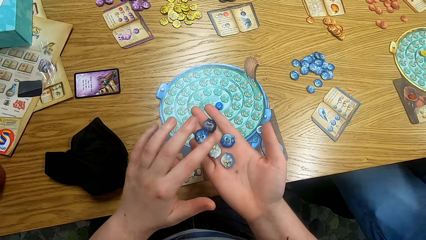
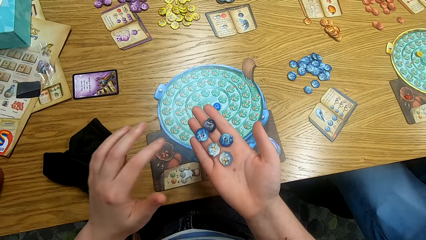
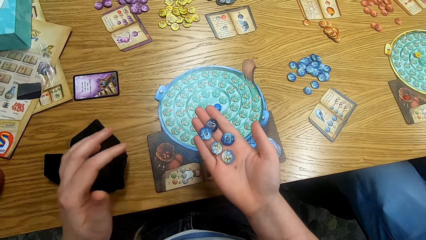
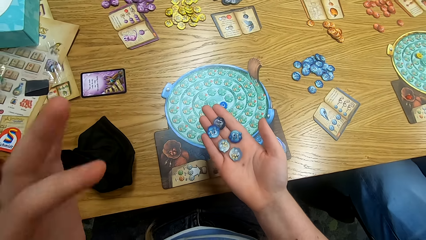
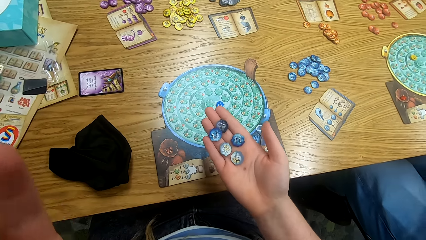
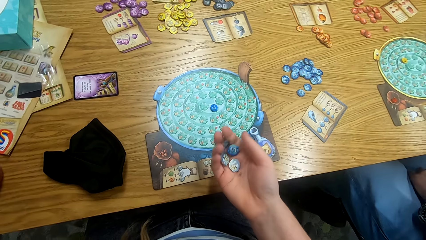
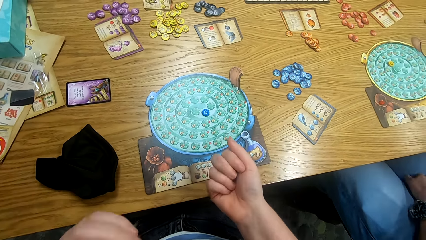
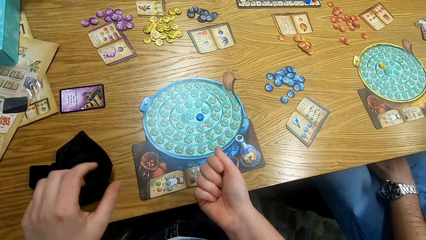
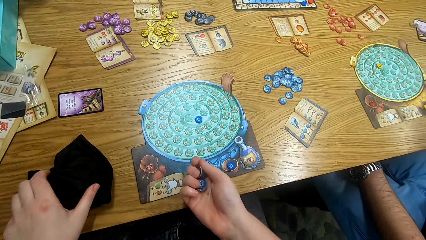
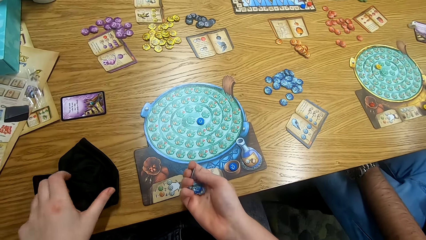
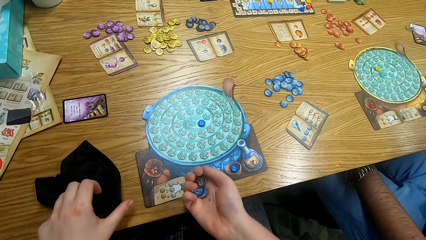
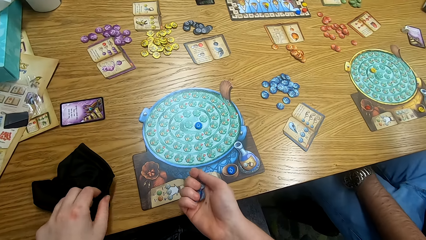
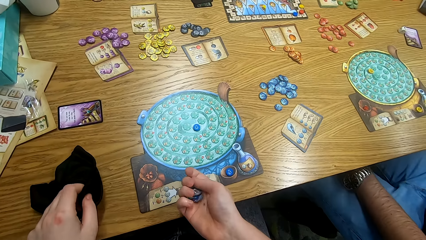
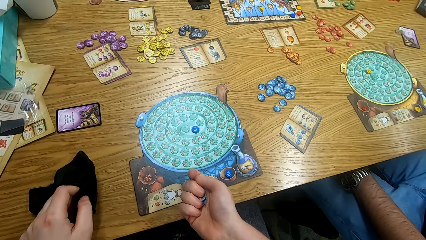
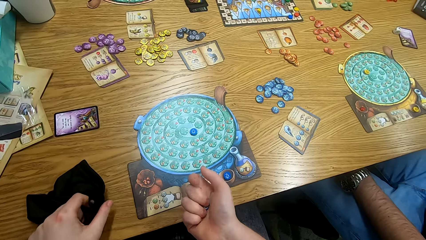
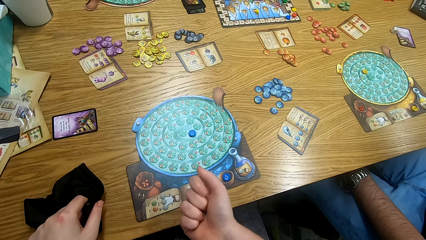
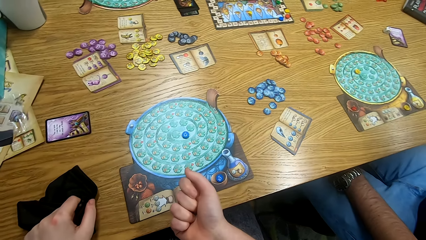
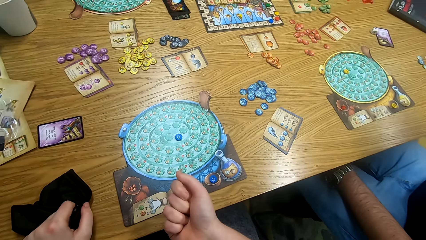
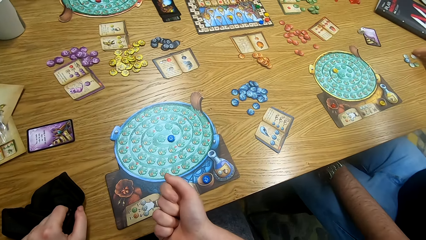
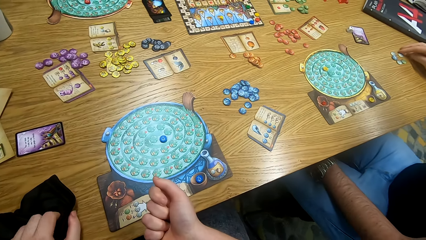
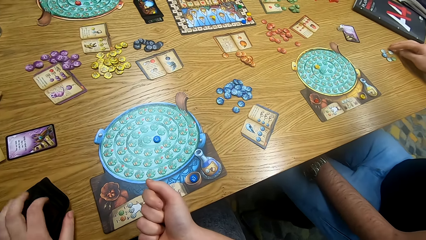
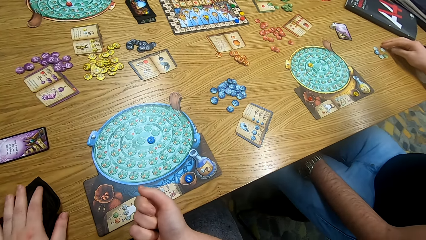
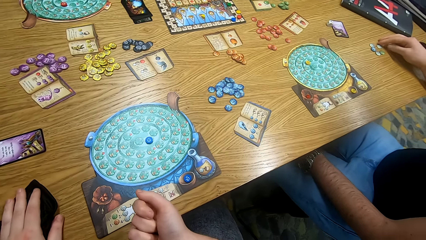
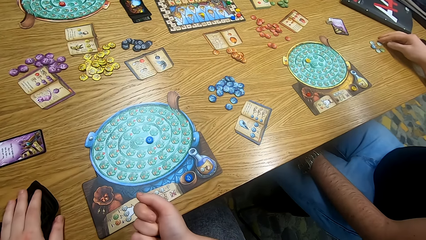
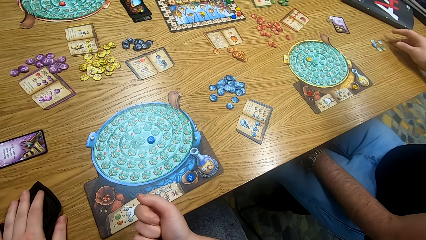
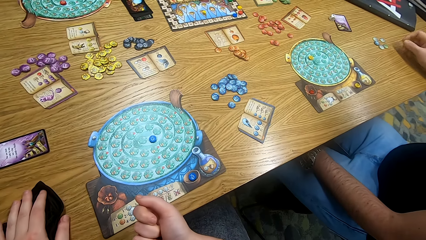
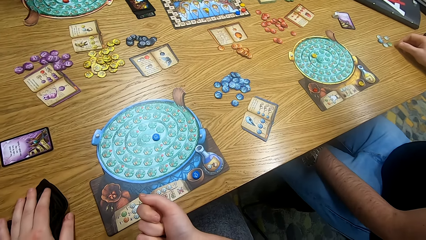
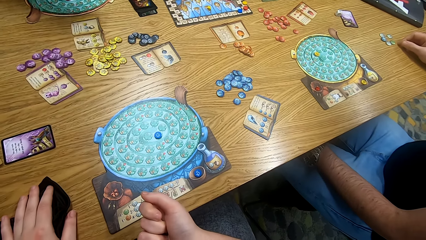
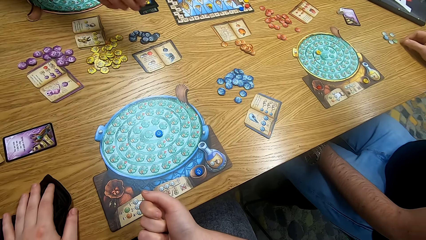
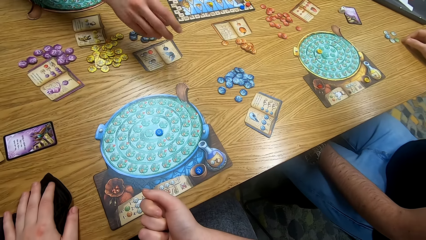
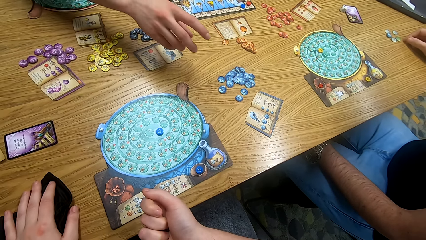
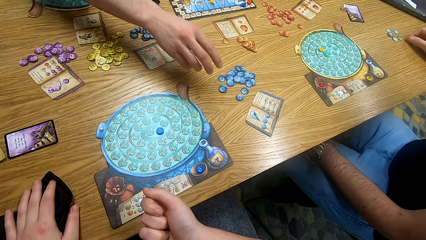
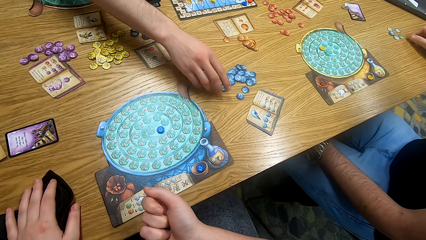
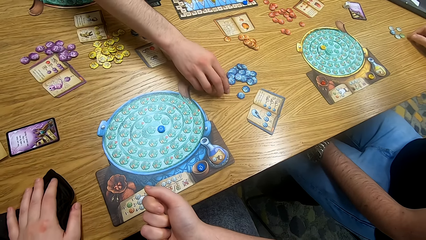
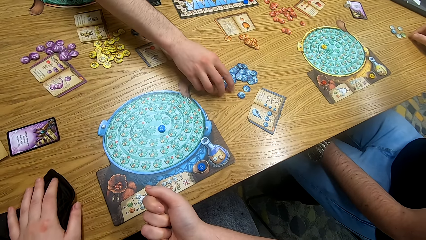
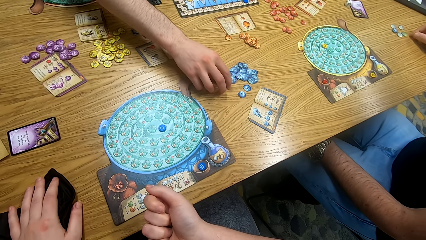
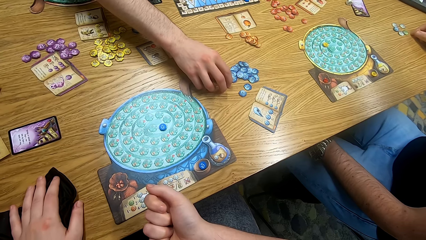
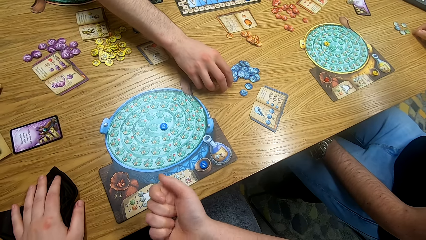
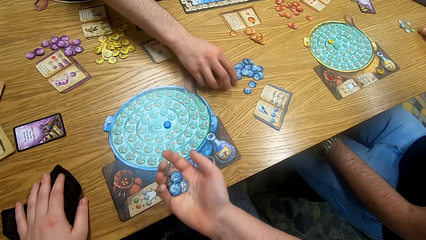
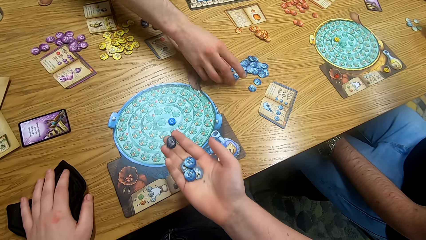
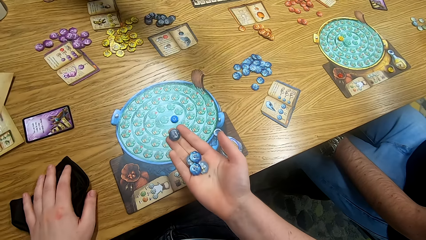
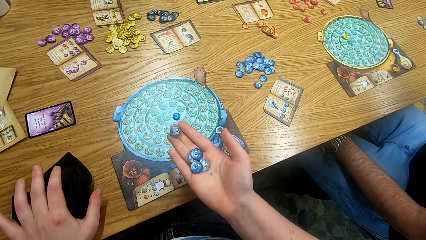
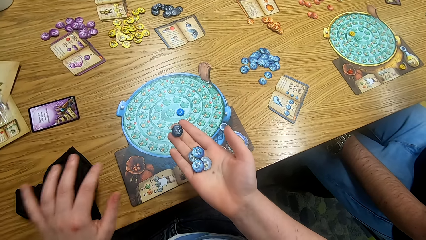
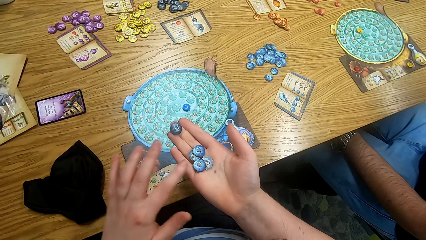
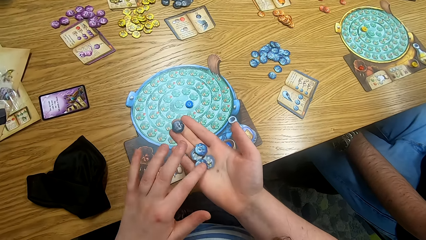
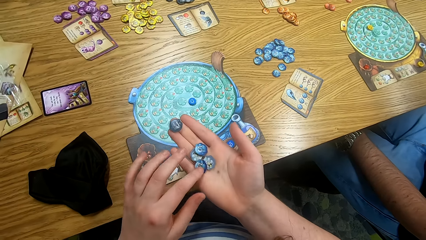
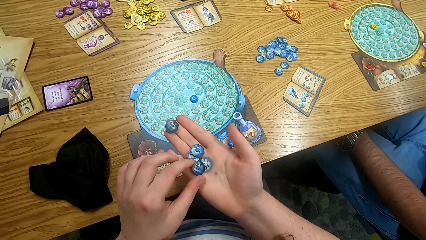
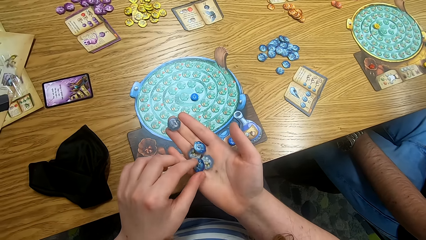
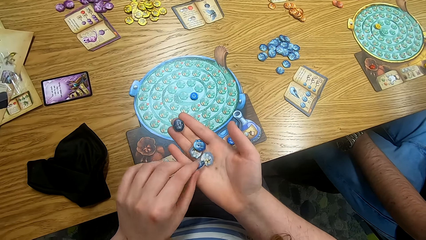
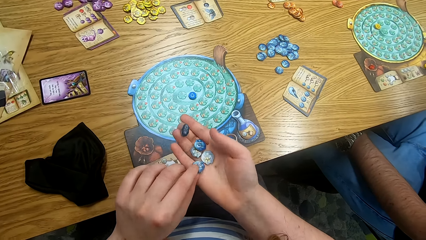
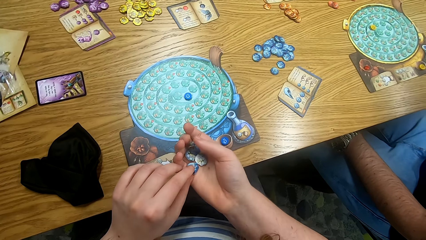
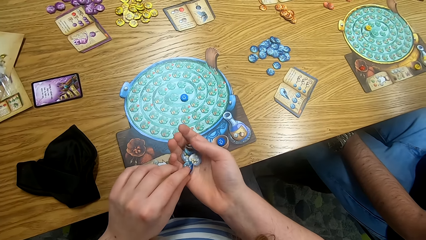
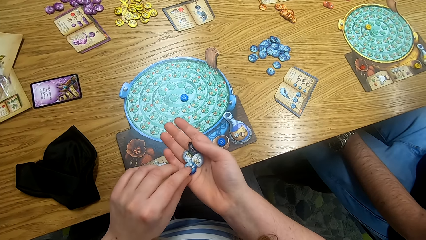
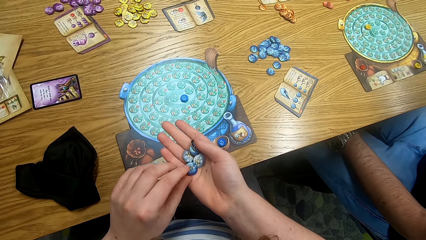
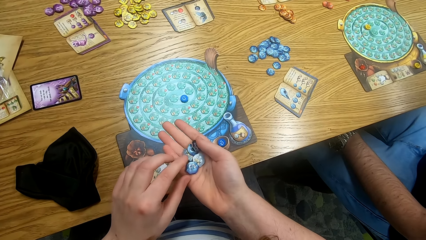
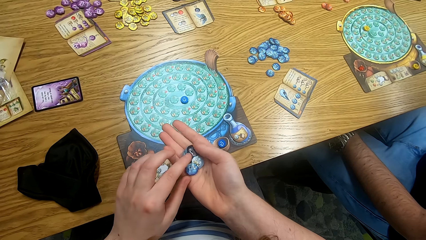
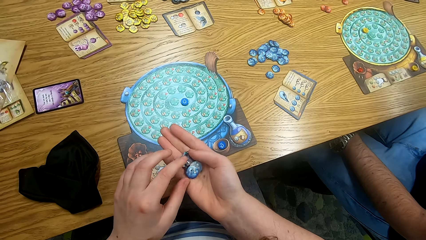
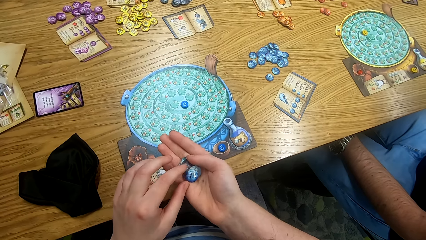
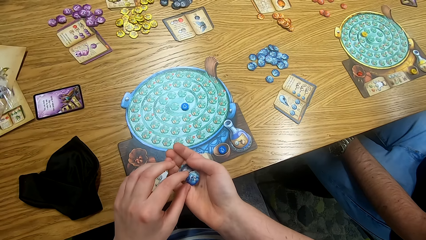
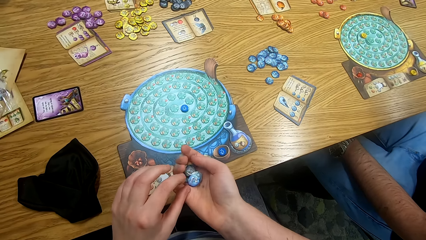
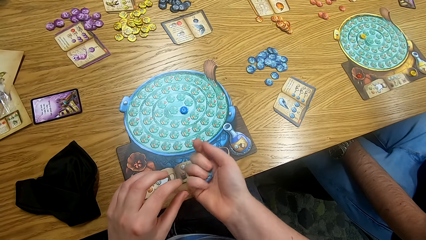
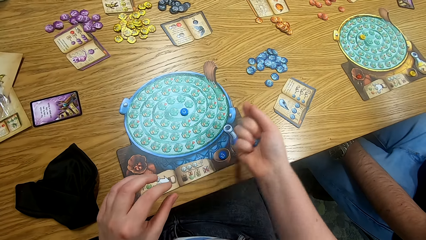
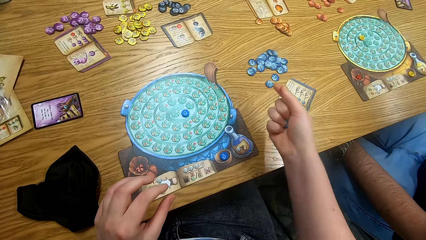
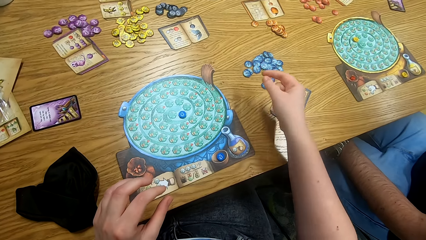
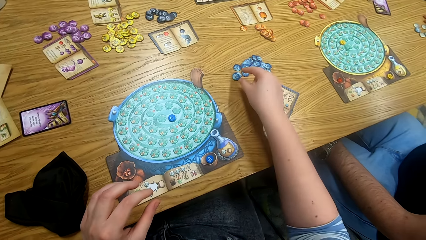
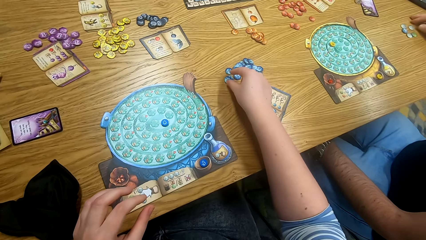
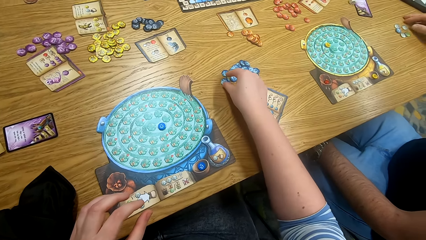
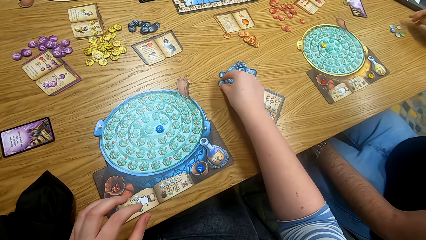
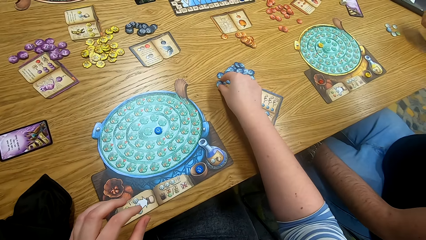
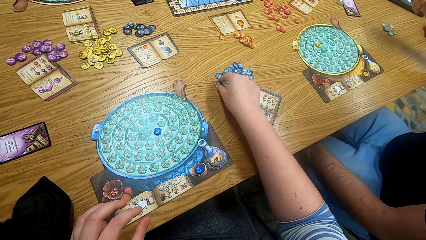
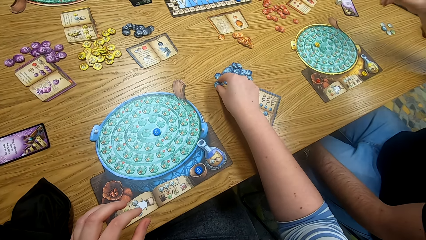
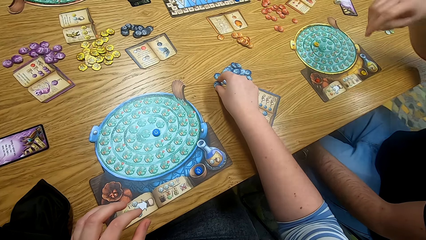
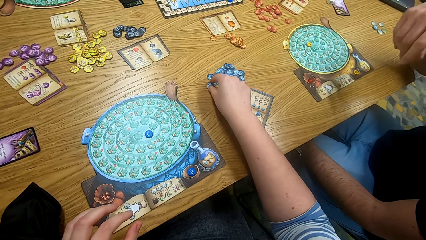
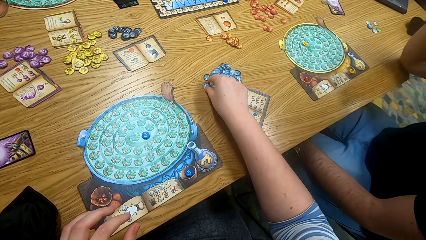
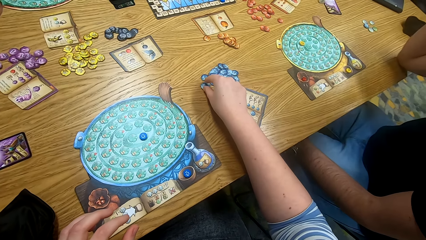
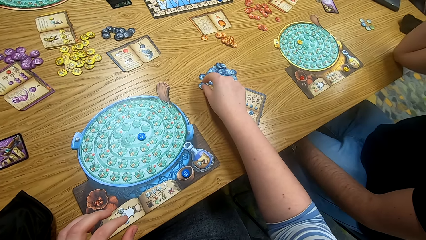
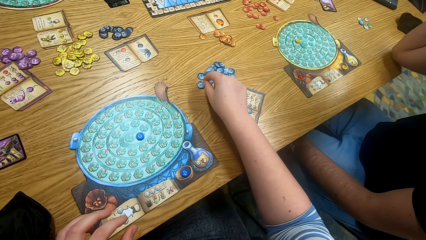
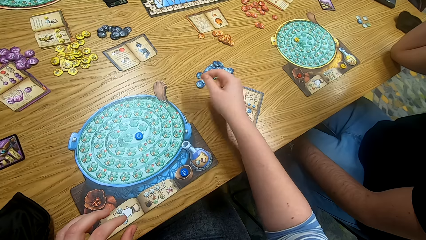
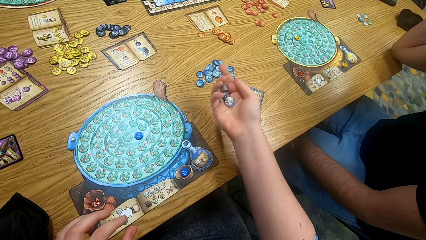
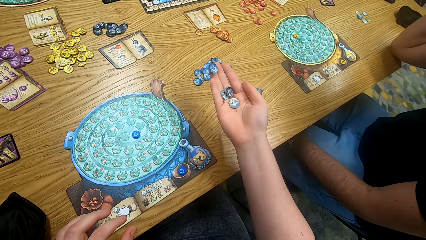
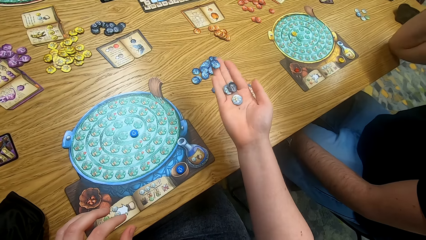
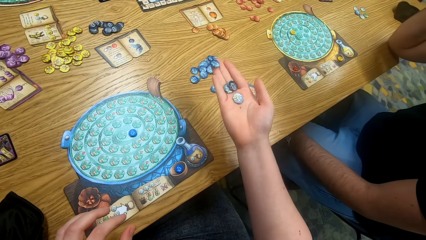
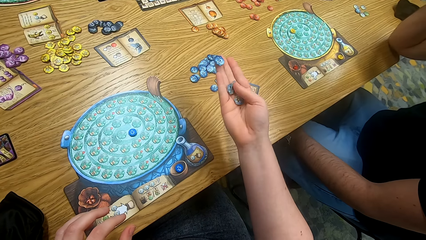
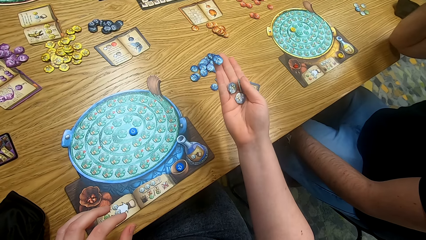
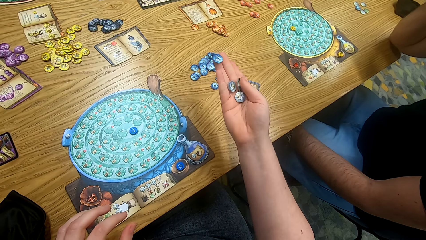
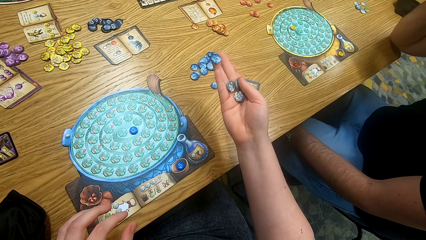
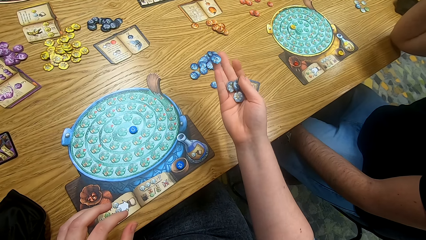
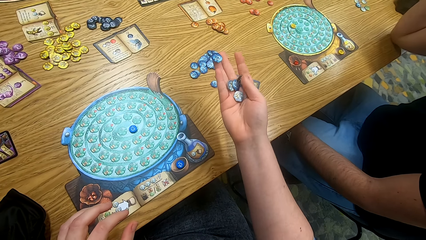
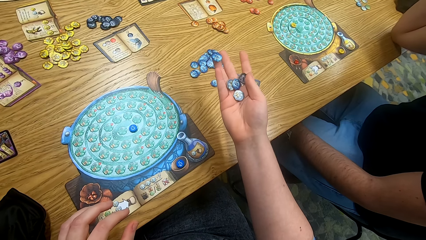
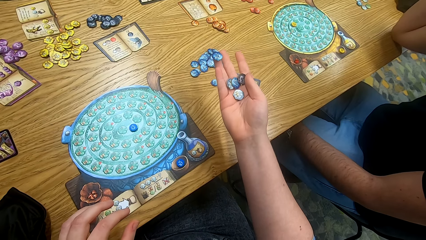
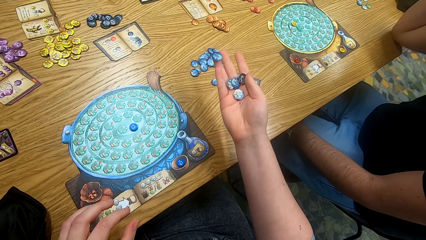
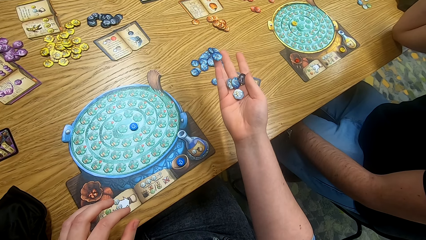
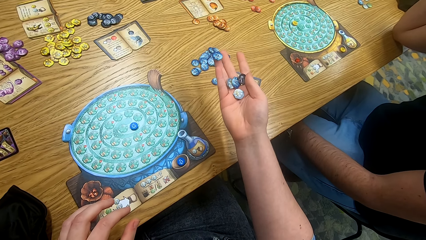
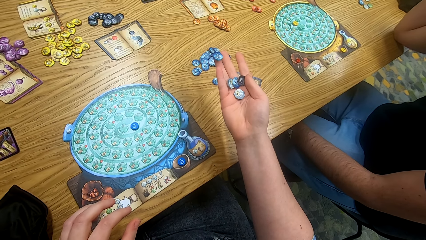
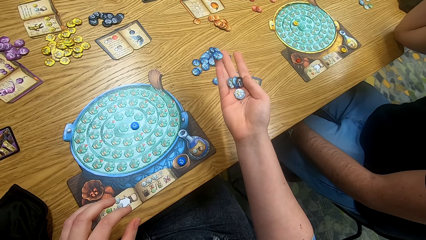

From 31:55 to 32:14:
The camera wearer folds the fist. A man picks up a token from the table. The camera wearer arranges something on the palm. He touches the token on the table. He looks at the tokens in his hand.
